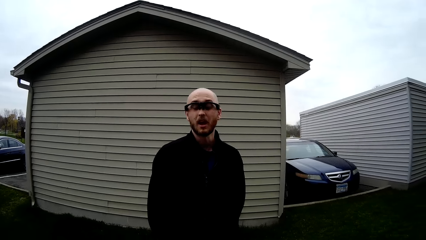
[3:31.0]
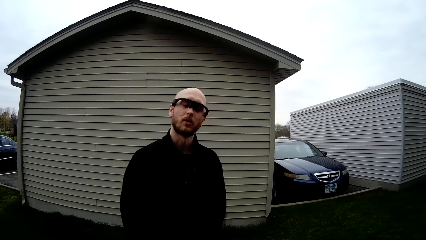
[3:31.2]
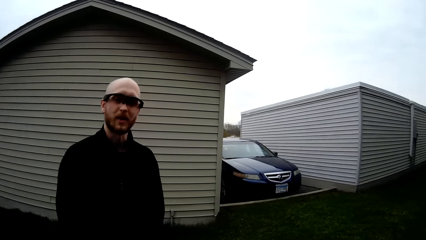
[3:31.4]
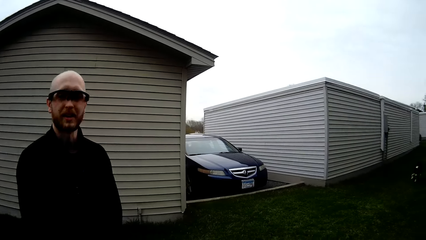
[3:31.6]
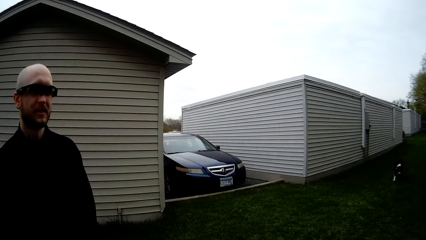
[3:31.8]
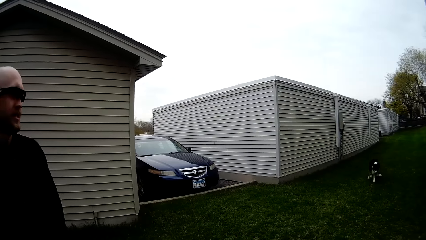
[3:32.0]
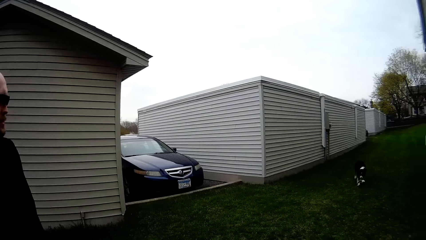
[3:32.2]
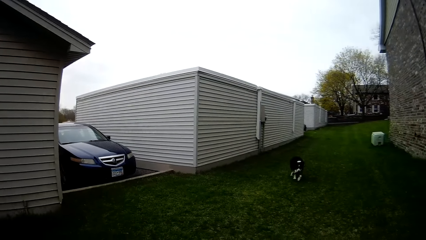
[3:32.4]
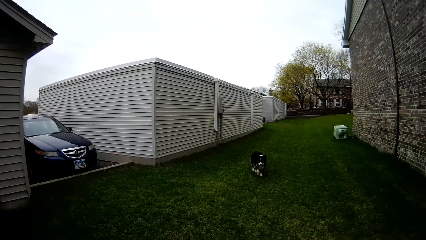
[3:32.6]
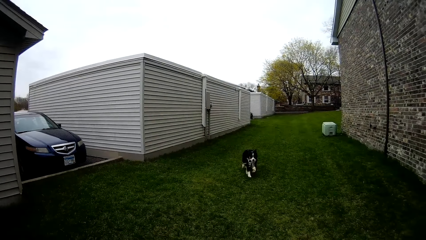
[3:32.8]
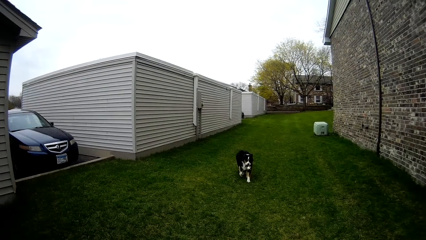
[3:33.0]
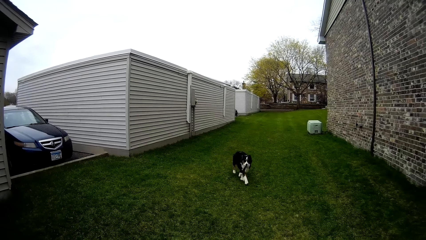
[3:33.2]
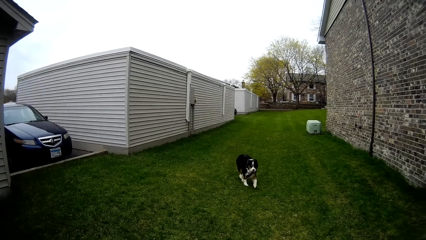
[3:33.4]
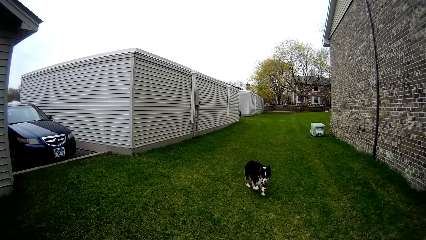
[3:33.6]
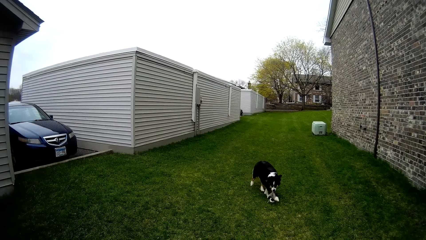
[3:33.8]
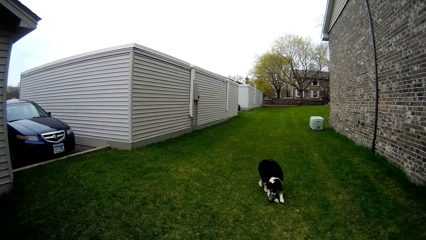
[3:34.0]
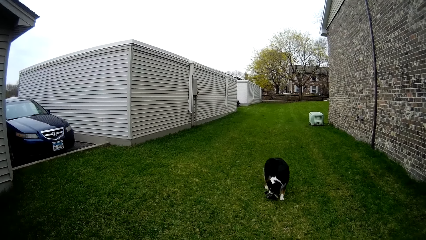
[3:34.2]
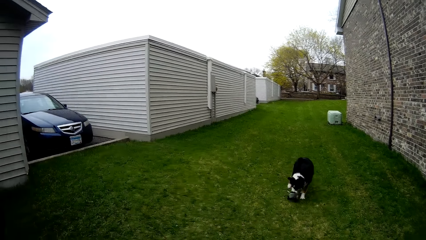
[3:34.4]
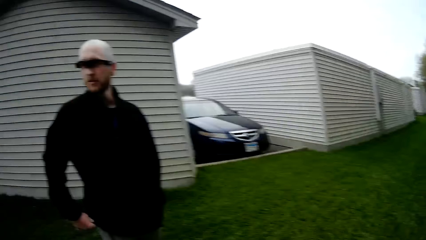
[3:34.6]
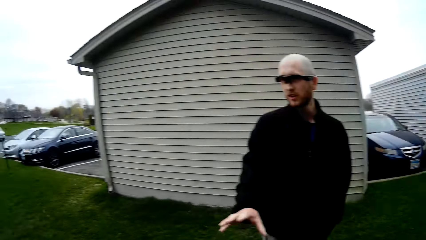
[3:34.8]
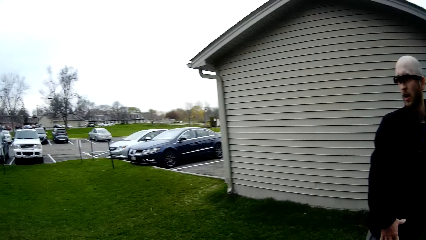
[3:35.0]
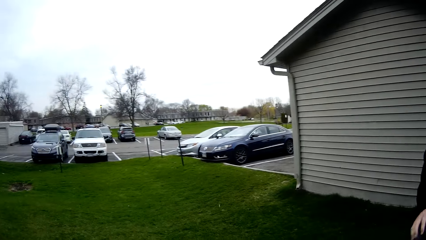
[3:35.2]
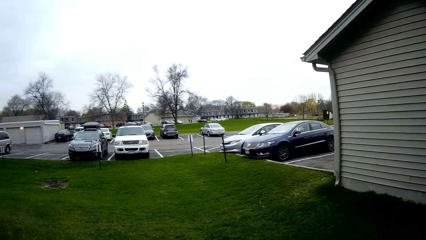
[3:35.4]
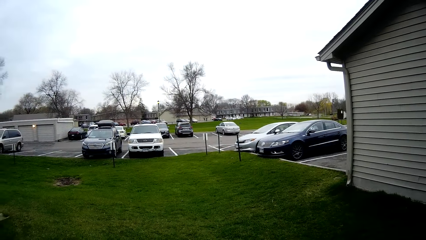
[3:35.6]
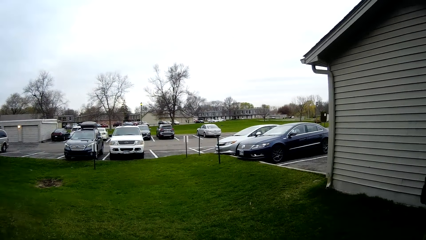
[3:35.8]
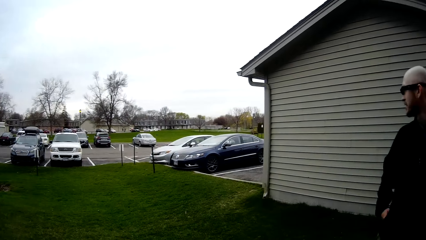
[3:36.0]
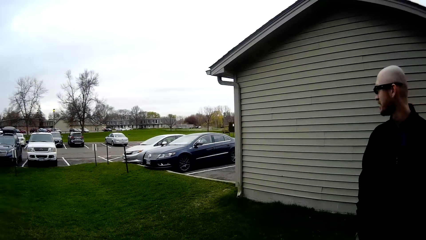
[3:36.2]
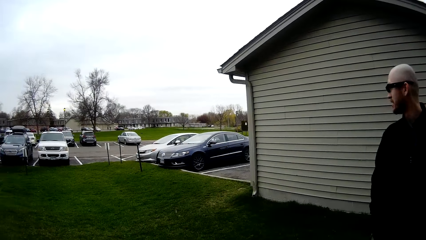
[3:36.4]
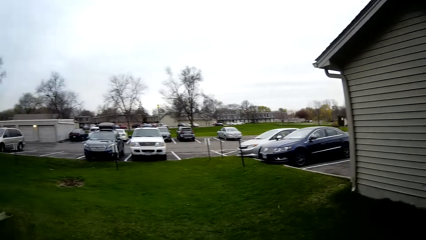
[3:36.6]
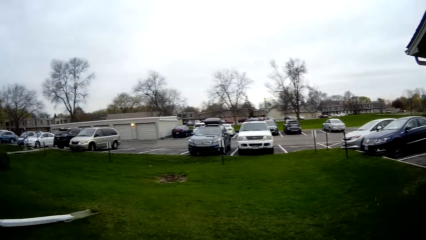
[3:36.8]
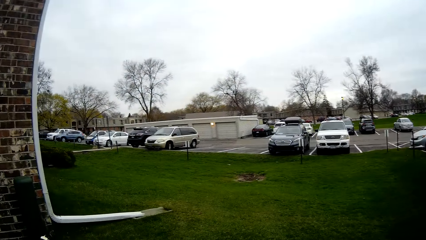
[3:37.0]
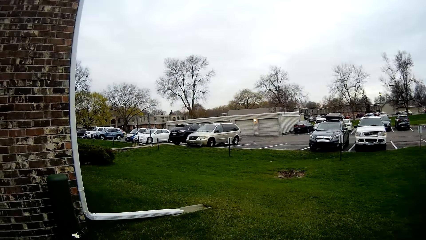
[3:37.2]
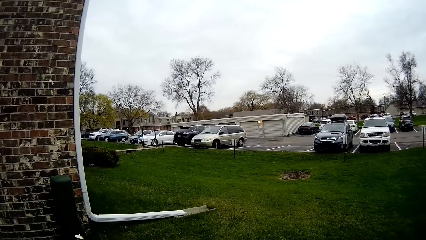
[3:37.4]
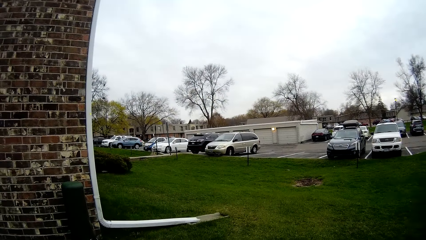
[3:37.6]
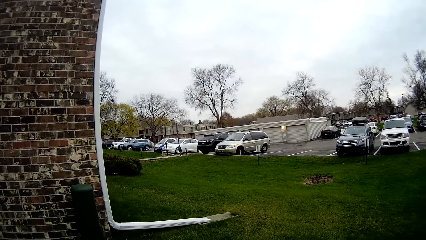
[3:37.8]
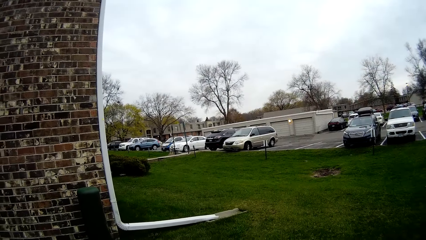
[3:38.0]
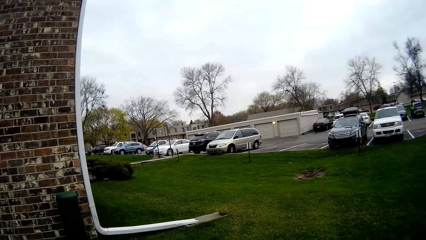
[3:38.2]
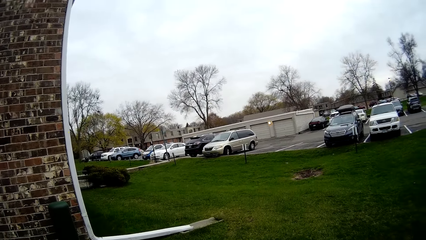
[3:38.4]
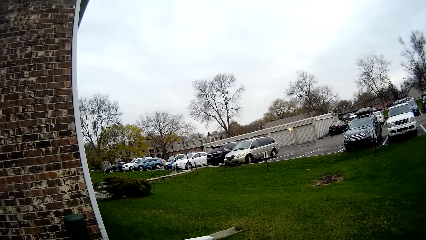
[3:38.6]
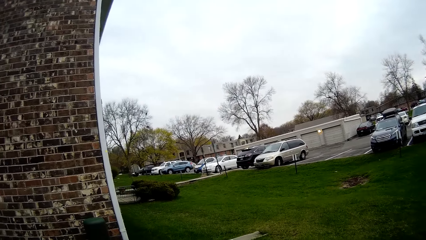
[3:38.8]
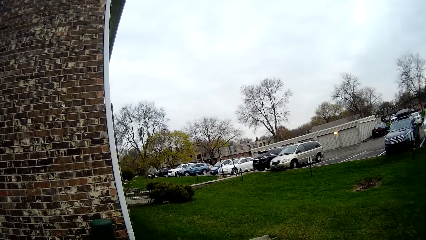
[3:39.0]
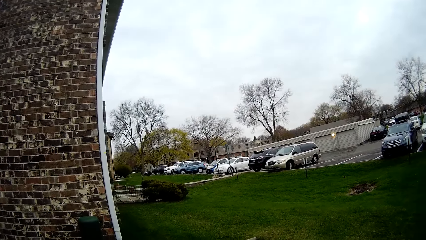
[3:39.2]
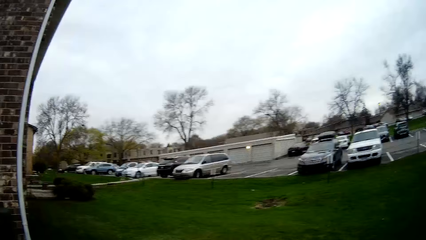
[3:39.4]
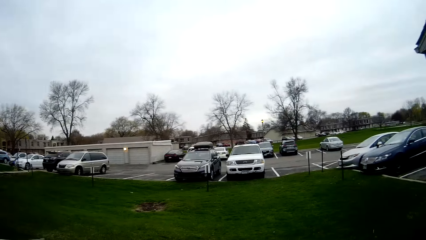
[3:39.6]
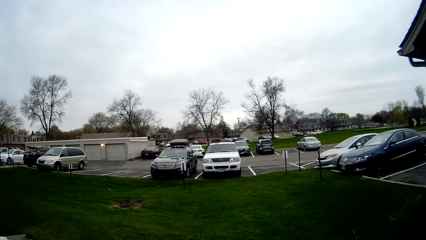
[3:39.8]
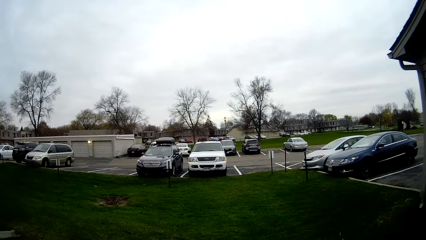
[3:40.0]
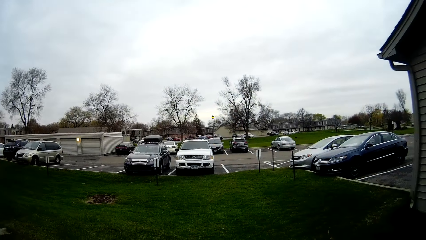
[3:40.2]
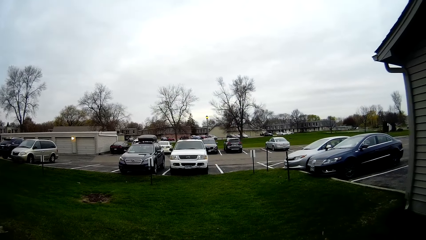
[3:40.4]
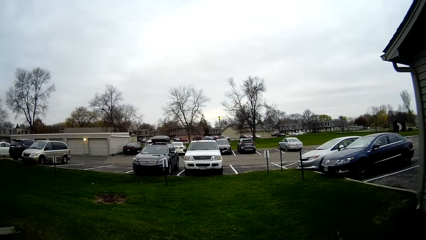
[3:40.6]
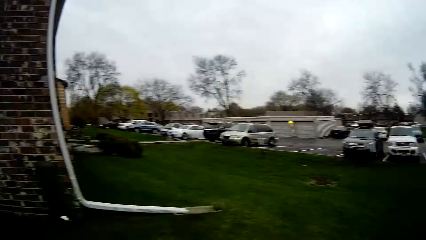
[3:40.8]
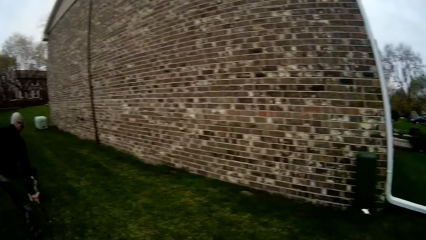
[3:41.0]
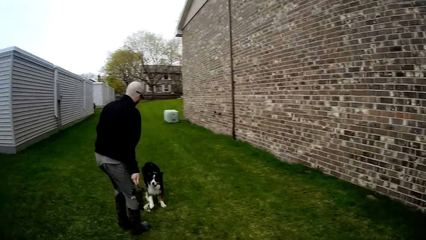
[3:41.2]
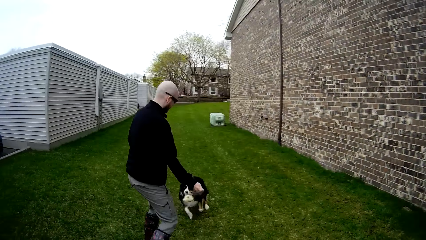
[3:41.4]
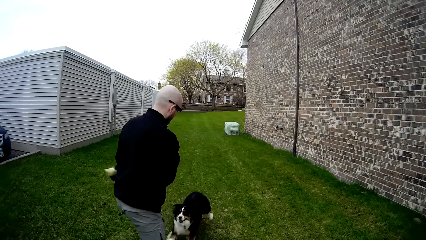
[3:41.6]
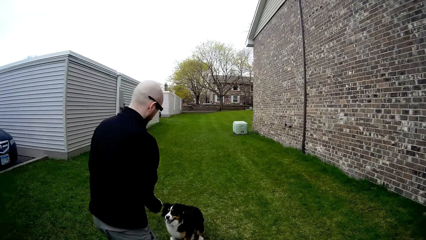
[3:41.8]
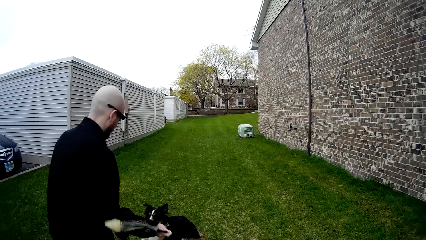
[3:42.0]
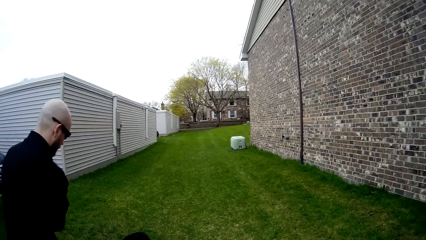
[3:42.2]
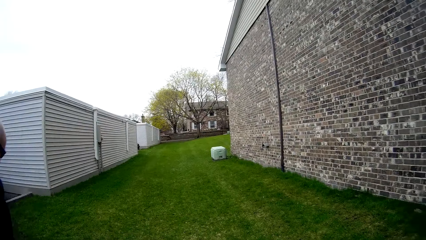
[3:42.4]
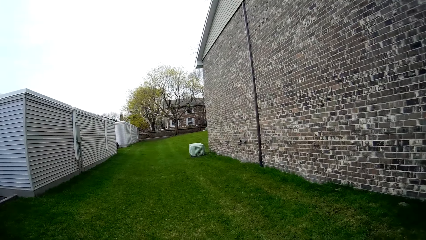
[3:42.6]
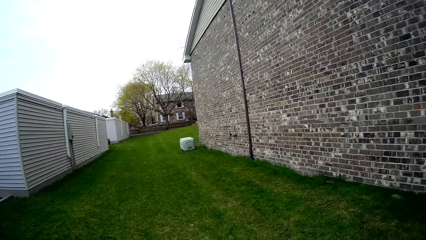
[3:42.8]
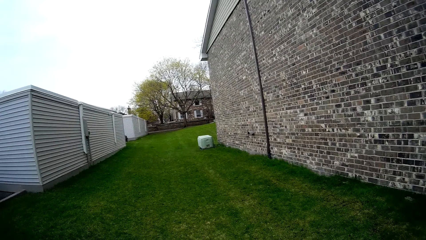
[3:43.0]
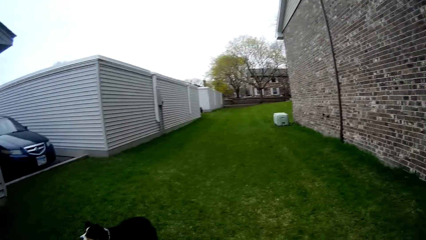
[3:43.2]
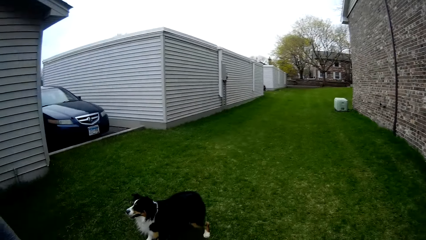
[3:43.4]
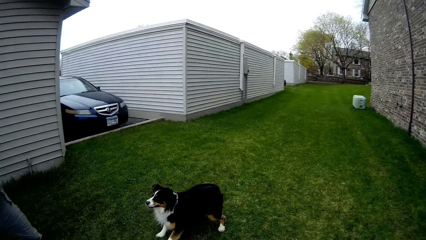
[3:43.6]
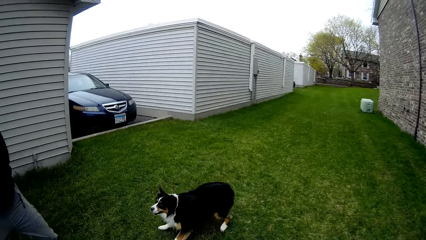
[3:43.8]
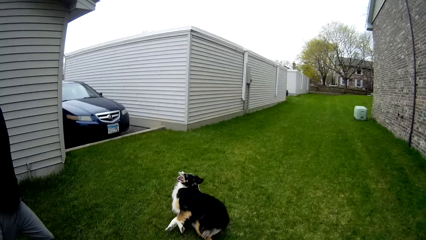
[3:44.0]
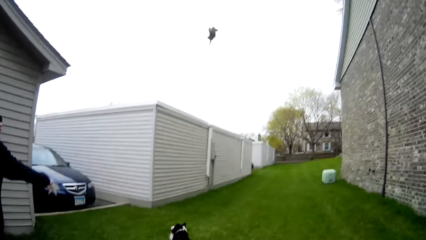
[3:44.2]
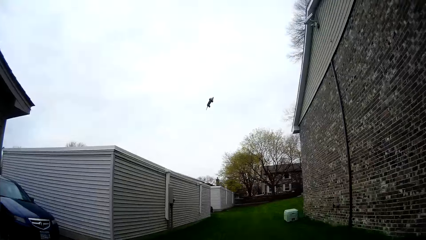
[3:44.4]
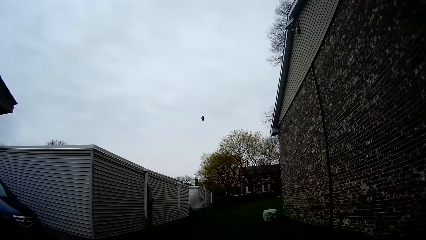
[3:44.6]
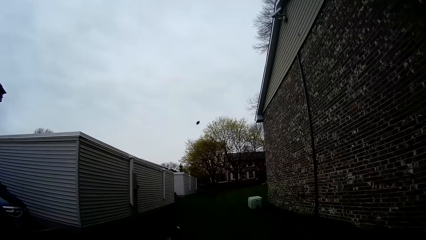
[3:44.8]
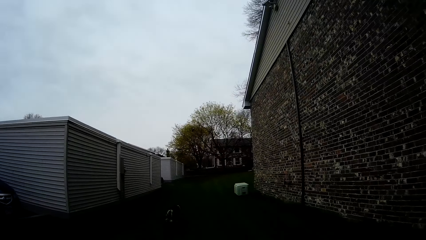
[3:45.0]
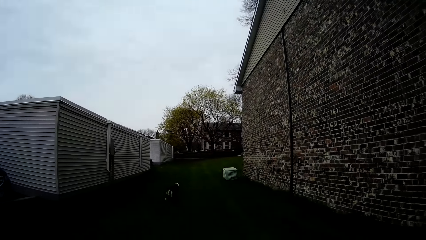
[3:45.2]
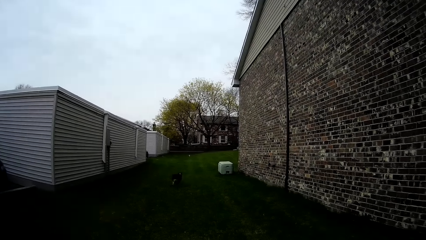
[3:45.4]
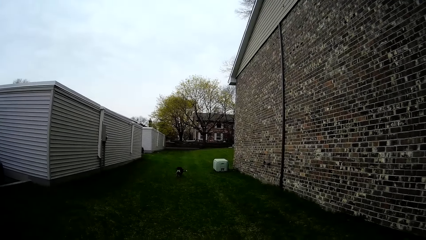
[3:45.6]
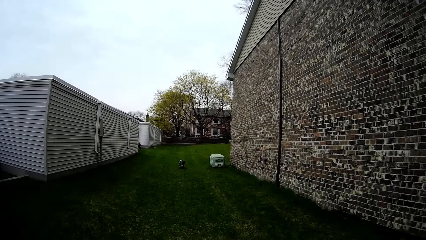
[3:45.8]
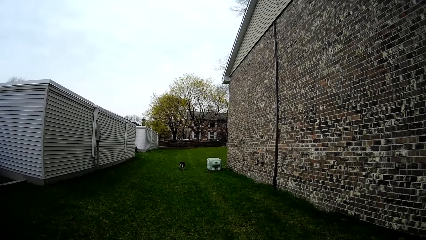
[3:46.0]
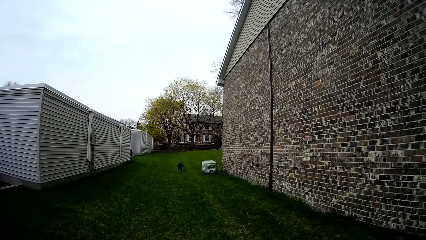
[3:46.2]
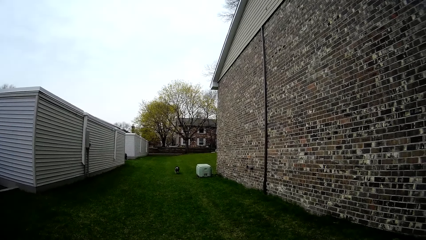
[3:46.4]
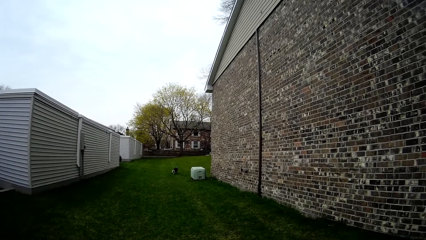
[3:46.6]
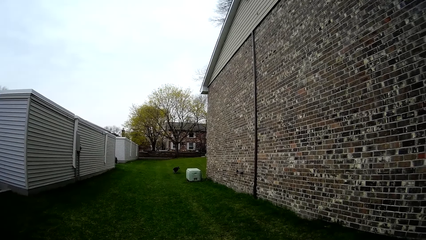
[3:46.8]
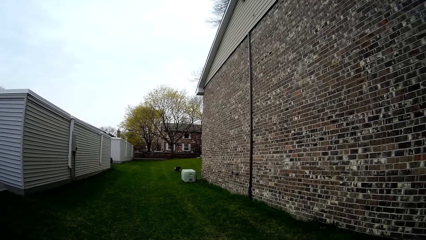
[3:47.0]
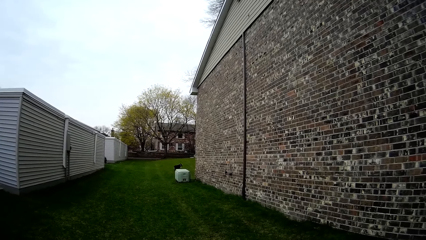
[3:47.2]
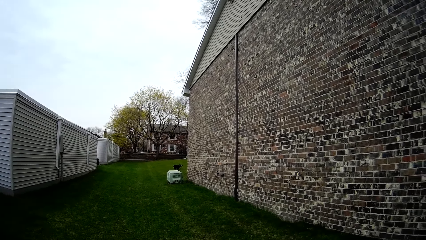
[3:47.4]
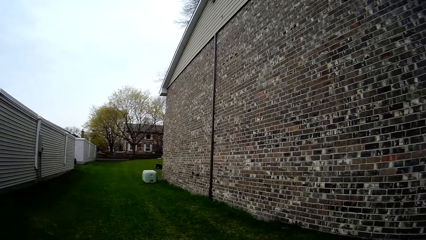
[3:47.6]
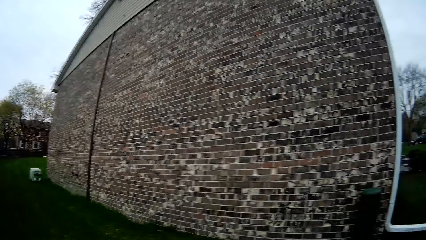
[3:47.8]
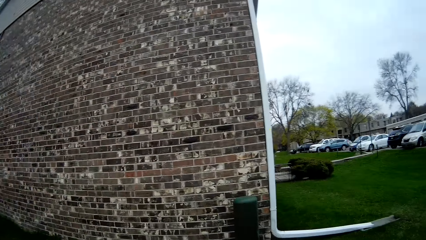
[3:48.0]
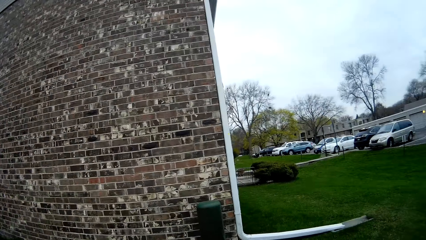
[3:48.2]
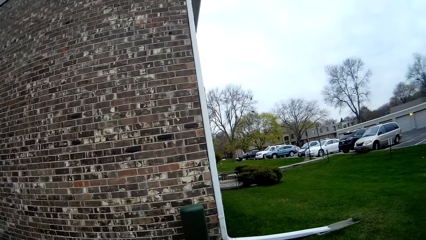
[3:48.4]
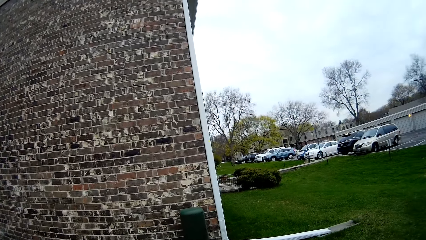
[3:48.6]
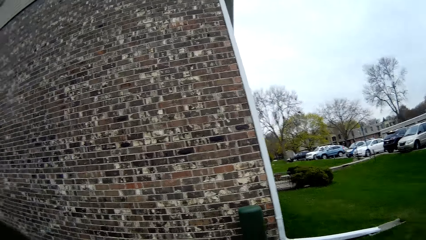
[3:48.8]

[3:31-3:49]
A man talks. The dog runs towards the camera wearer with the toy in its mouth. The dog drops the toy in its mouth on the ground. The camera wearer looks around. The man plays with the dog. The man swings the toy in his right hand and walks around. The dog barks. The man throws the toy in his right hand. The dog runs after the toy. The camera wearer throws the teddy bear.
